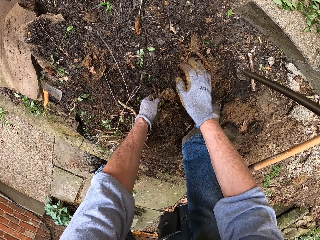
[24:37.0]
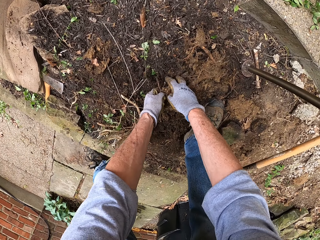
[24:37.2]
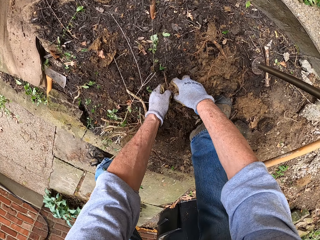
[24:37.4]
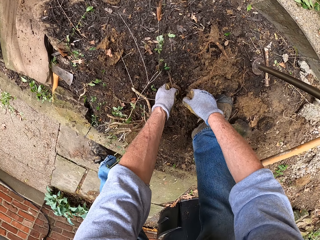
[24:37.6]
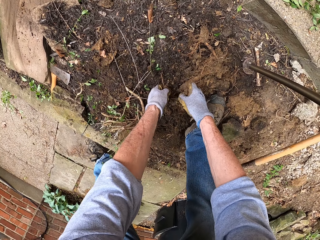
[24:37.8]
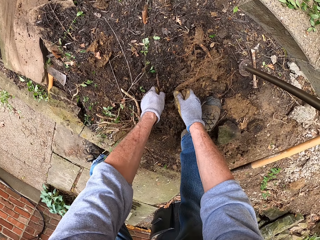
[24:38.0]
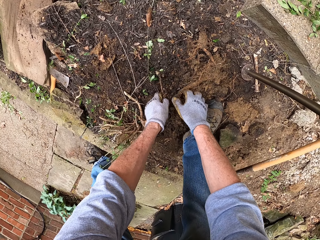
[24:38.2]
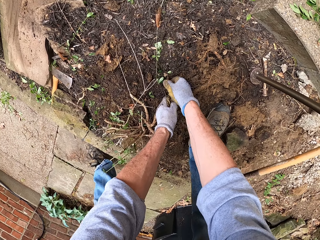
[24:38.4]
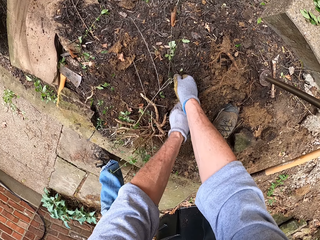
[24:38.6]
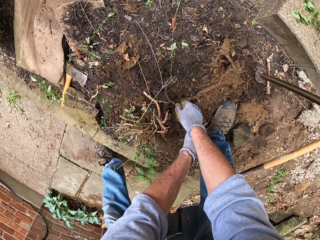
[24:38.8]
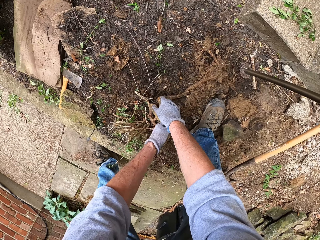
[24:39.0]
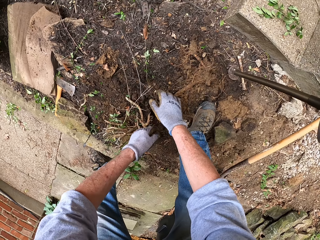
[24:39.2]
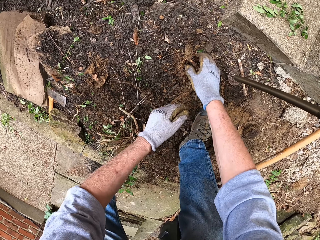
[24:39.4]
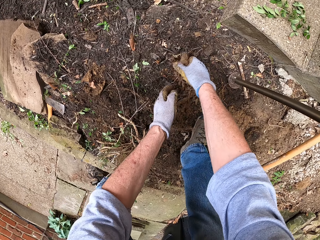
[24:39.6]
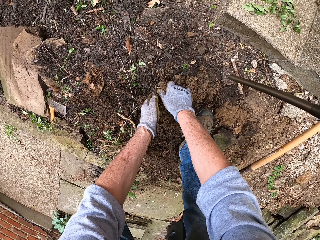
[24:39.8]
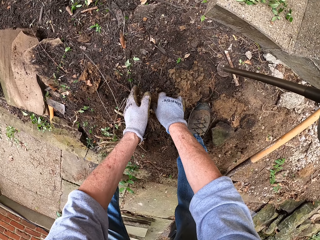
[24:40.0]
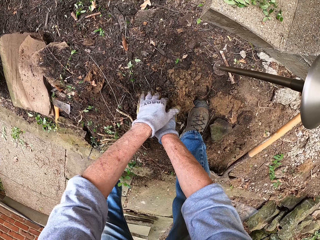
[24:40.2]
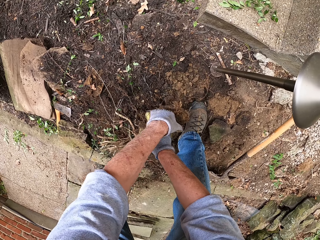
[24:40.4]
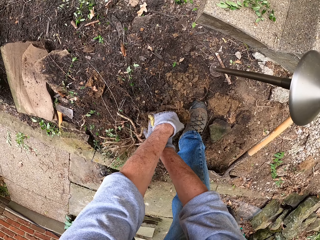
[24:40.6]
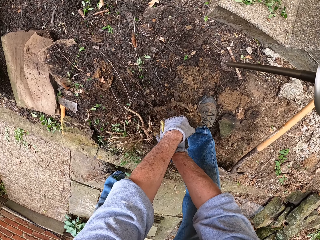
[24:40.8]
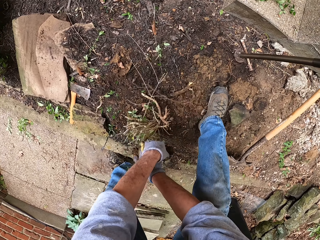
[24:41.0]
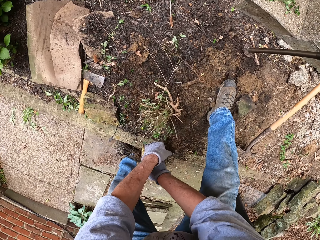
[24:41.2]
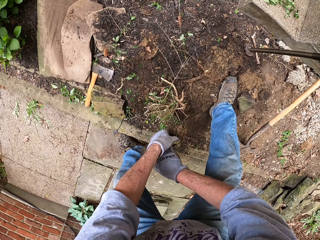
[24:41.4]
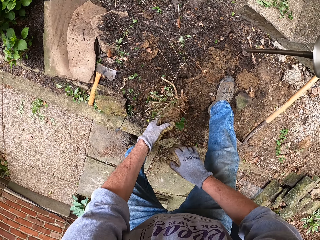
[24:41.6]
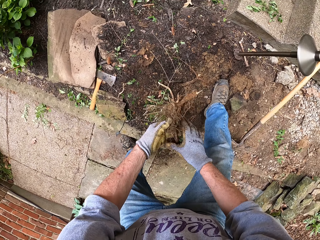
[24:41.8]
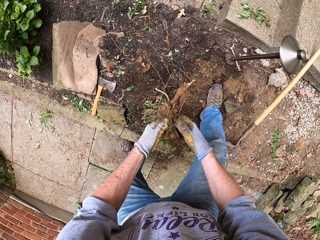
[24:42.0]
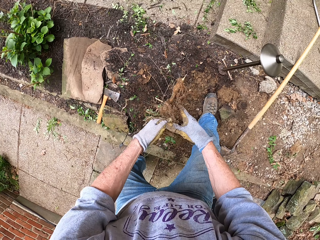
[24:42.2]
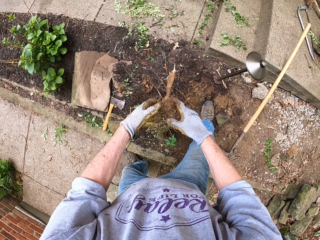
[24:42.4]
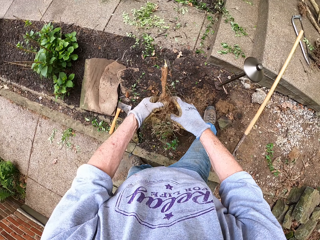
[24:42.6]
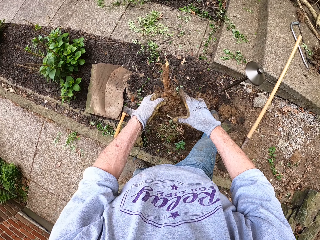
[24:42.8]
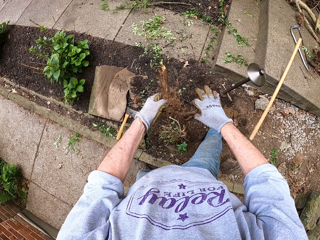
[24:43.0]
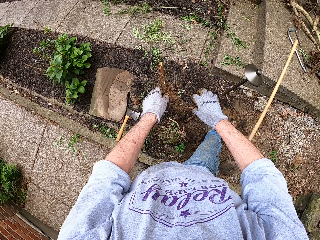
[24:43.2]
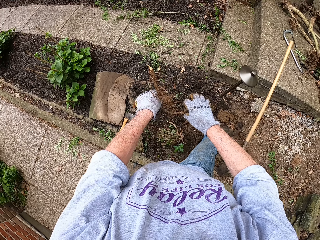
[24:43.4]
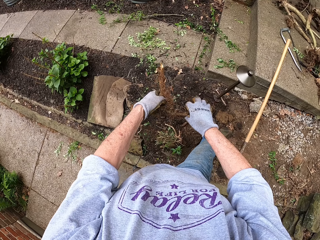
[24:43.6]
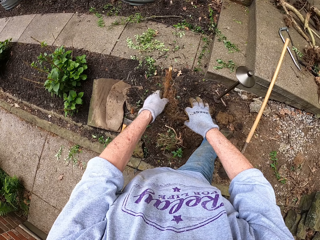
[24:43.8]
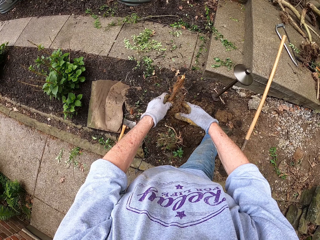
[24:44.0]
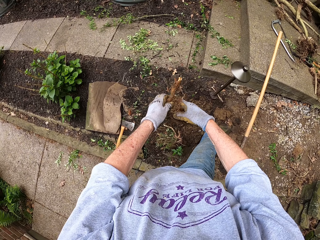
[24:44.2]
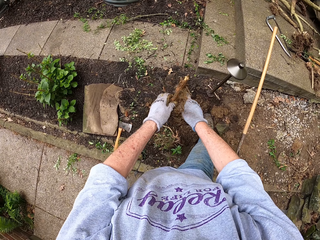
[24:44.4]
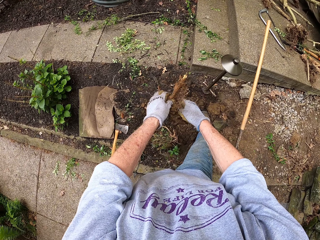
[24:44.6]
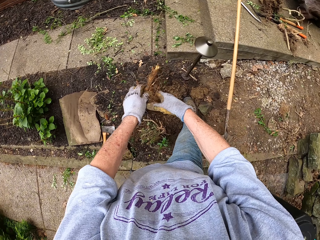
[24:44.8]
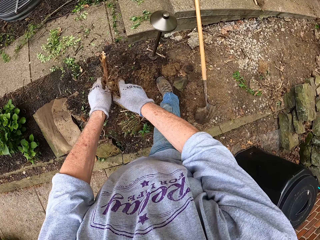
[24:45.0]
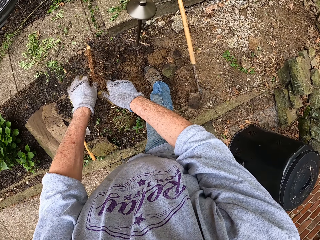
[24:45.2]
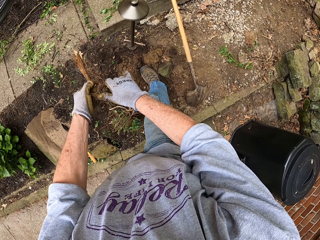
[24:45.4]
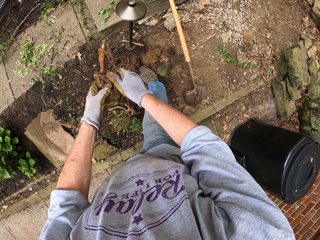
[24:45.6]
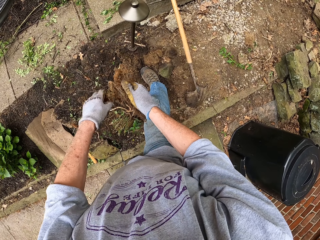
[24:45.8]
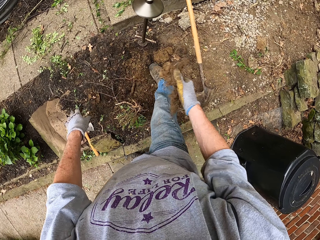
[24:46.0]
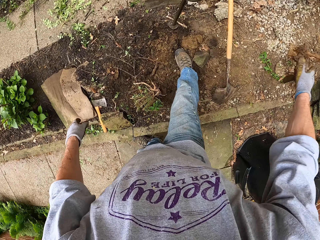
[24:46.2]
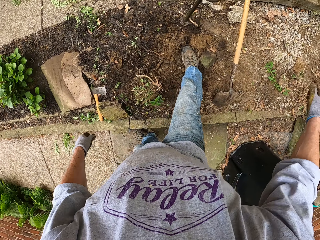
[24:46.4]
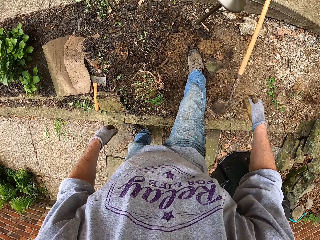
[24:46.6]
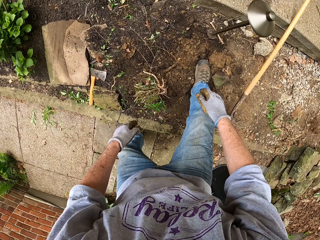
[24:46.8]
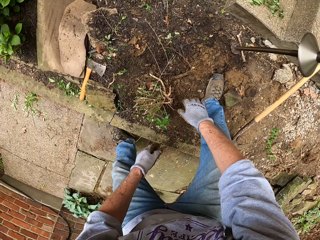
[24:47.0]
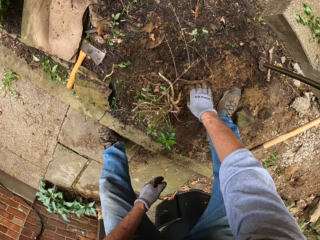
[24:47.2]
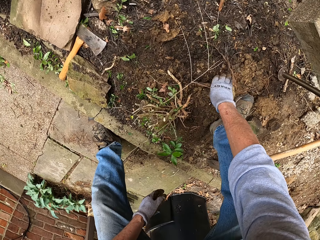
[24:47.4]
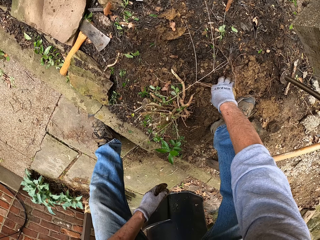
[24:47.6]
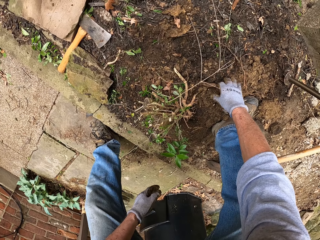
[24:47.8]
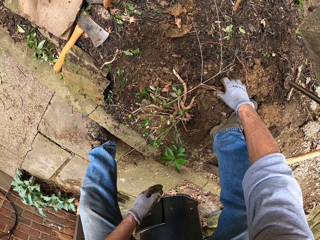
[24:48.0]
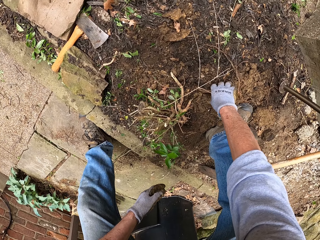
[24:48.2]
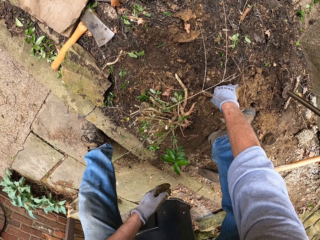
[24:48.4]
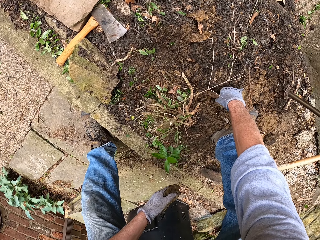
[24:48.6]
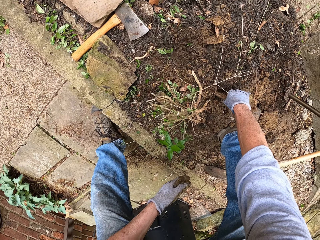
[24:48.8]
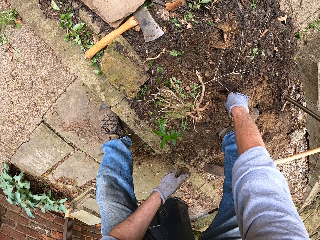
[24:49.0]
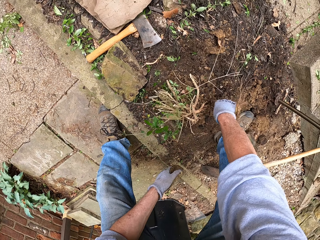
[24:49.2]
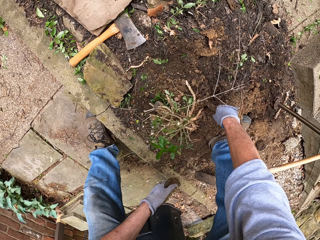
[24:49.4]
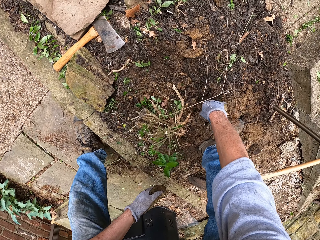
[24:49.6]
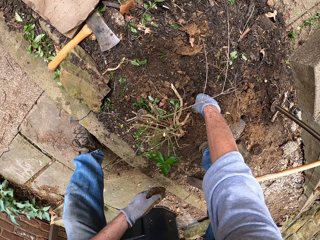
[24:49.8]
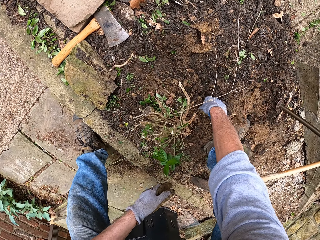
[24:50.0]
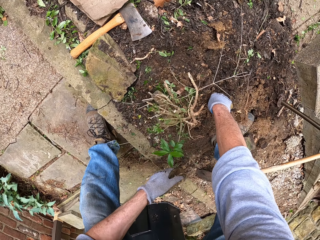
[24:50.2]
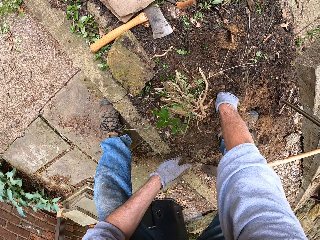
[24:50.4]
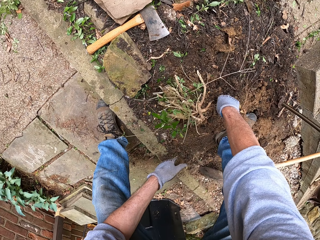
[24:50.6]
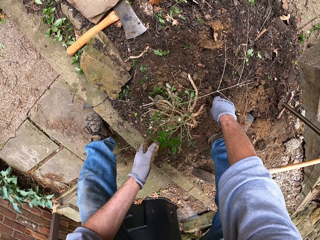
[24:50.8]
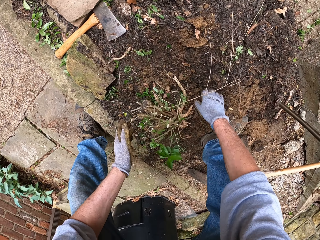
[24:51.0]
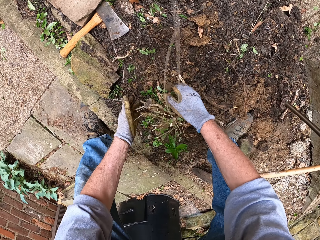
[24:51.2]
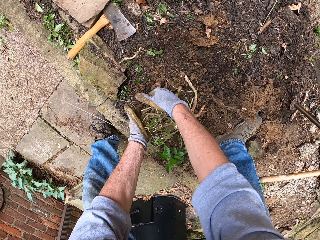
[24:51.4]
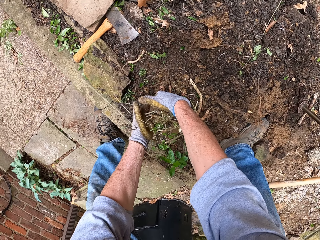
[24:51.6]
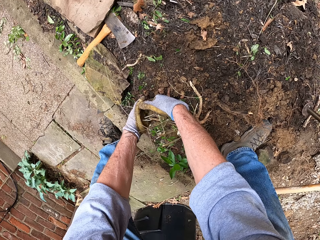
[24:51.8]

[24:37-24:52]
The camera wearer pulls a root of the stump from the ground with his hands. He removes the root of the plant. He removes the soil from the root. He throws the stump away. He pulls a root of the stump from the ground with his hands.

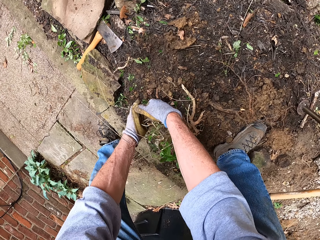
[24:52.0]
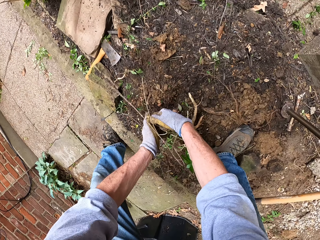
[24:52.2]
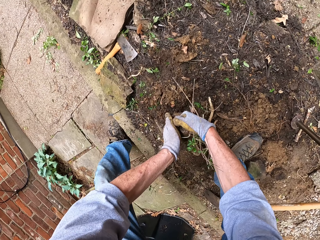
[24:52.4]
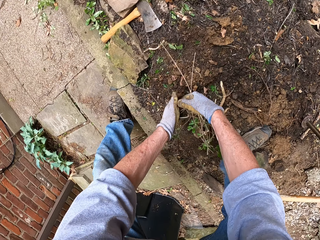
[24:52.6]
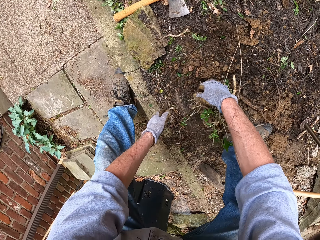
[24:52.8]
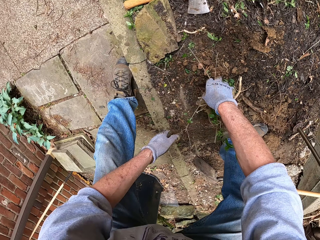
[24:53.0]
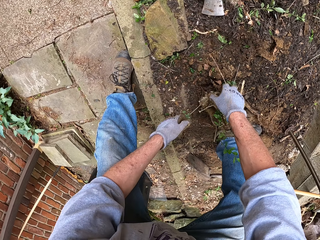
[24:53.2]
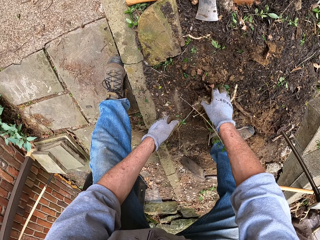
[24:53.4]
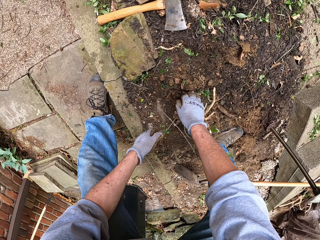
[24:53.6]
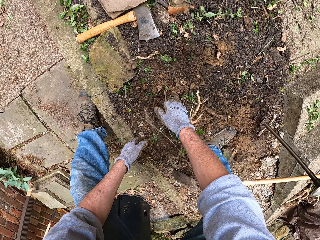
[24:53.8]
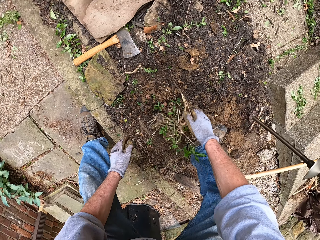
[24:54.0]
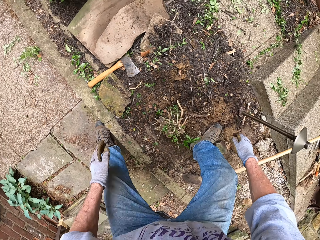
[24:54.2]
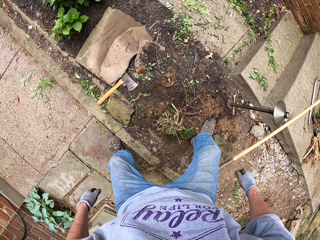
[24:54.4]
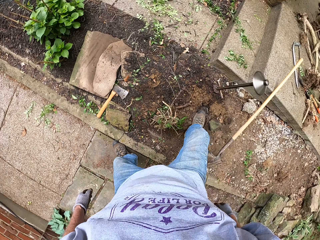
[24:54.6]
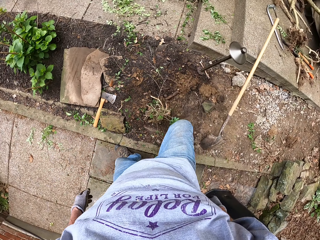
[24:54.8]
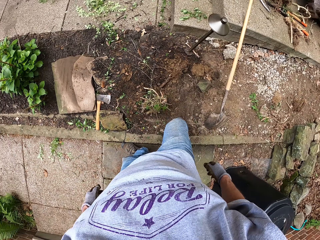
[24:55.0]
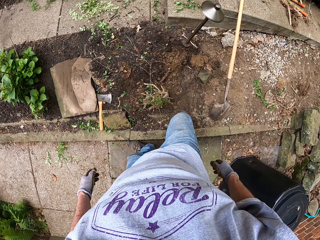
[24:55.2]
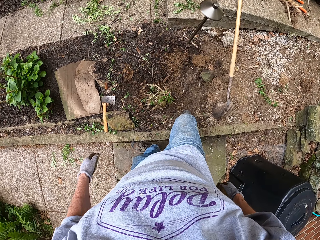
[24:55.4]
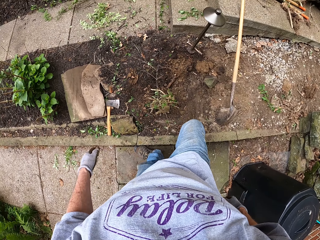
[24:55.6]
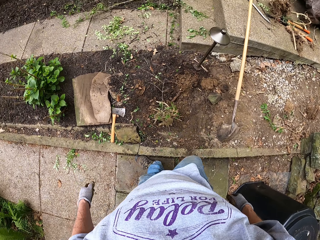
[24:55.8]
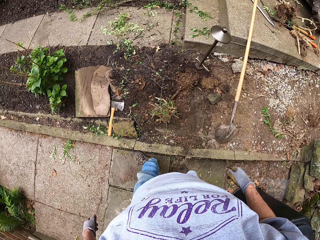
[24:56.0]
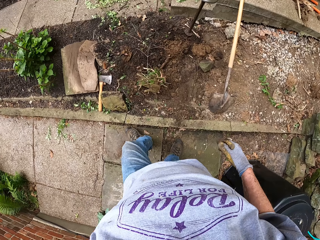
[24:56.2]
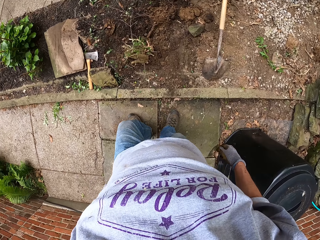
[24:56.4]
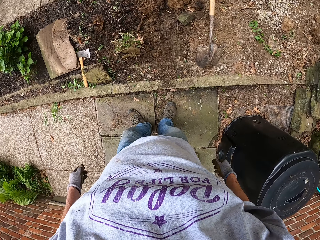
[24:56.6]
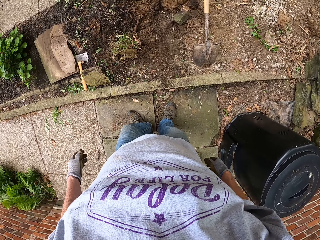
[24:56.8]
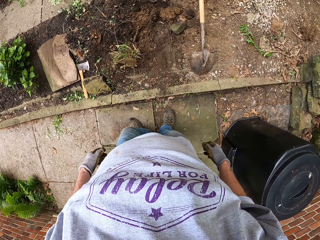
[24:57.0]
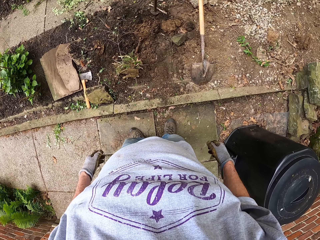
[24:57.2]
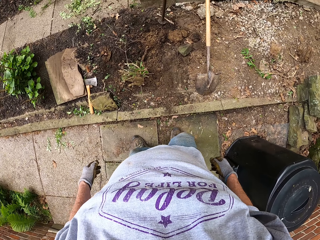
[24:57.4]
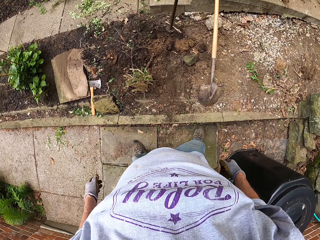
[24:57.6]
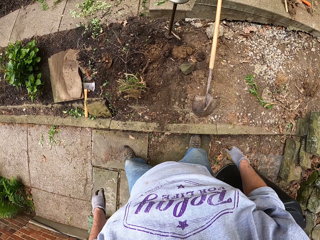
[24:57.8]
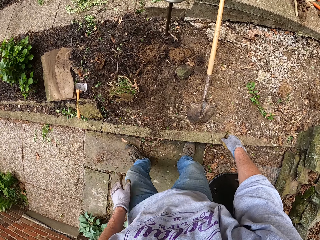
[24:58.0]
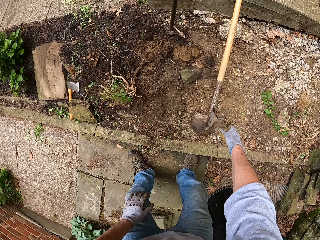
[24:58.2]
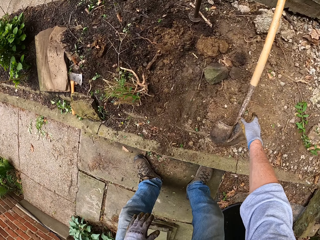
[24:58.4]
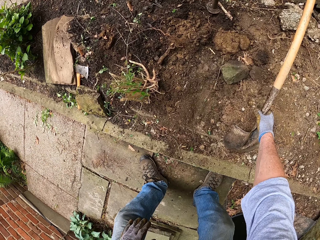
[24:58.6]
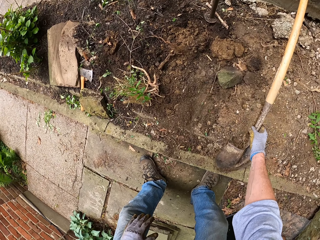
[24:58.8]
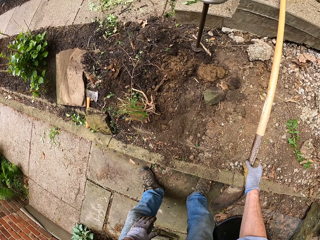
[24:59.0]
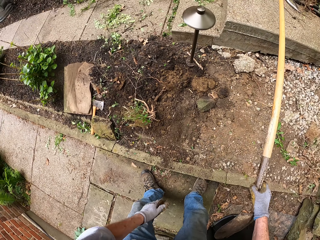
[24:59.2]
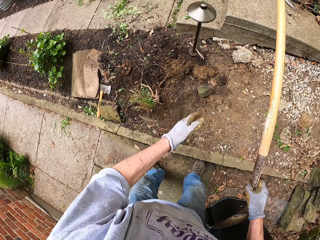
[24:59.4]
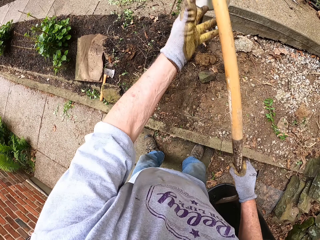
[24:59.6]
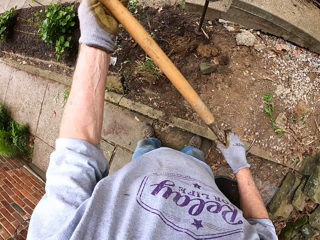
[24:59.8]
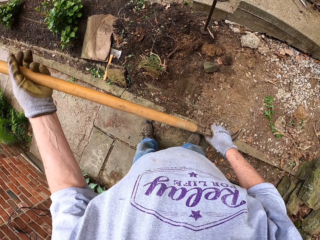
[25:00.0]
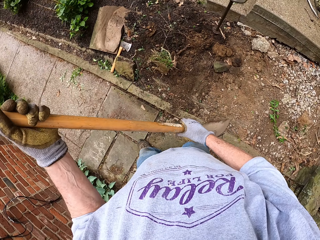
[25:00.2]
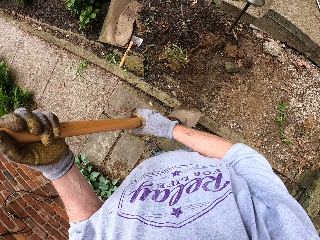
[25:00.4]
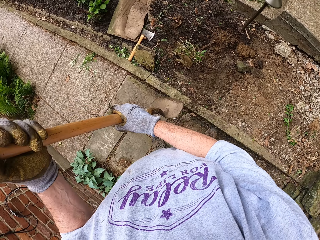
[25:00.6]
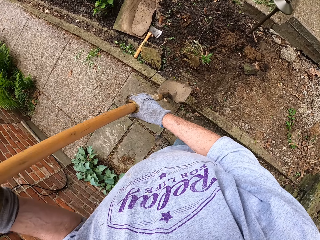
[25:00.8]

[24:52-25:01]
The camera wearer looks around. They pick up the shovel from the ground.
